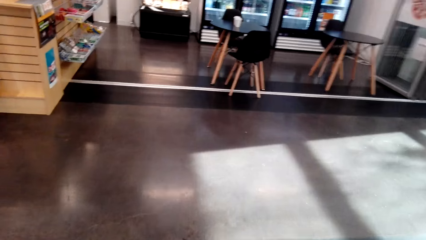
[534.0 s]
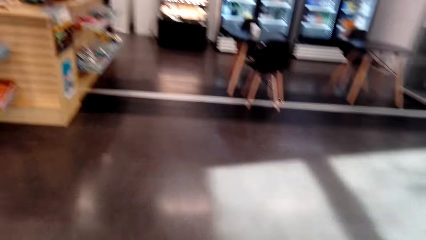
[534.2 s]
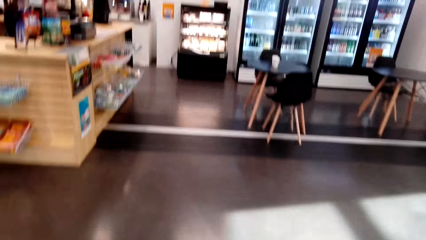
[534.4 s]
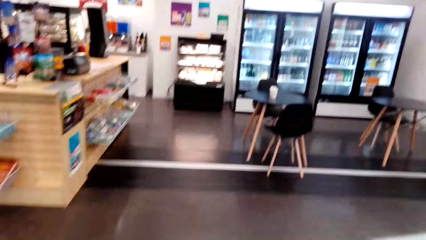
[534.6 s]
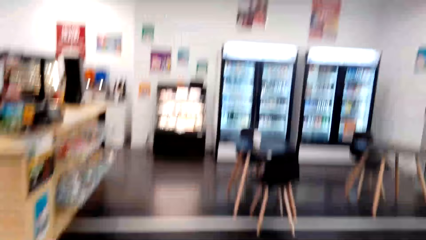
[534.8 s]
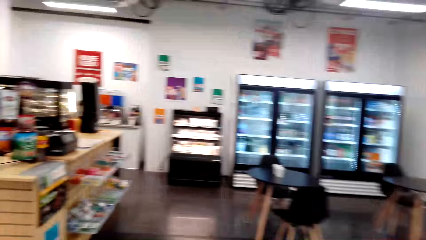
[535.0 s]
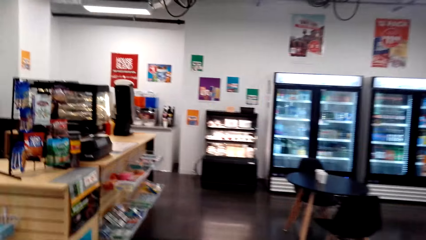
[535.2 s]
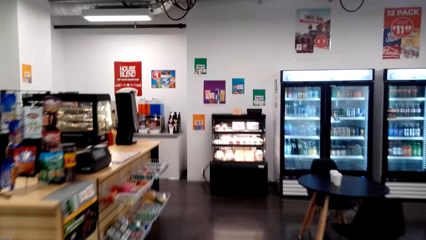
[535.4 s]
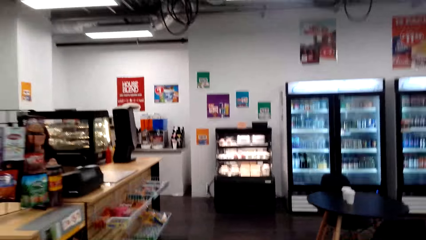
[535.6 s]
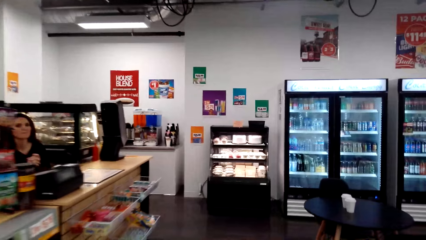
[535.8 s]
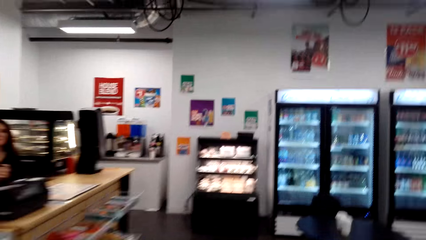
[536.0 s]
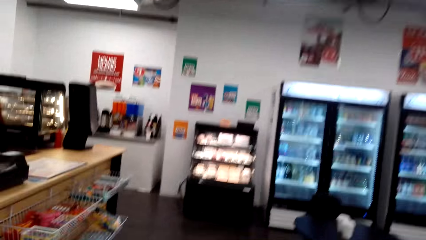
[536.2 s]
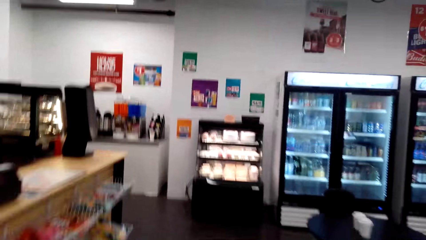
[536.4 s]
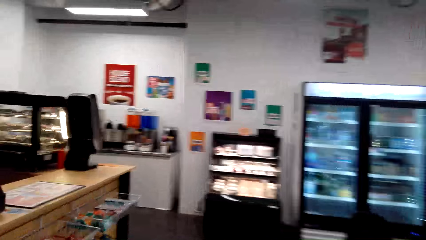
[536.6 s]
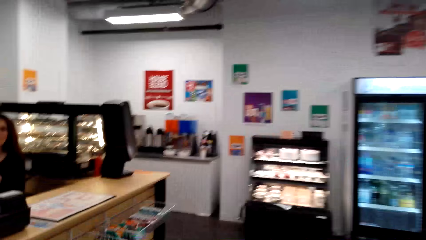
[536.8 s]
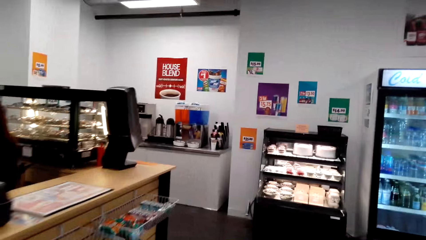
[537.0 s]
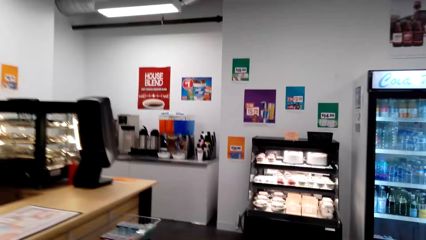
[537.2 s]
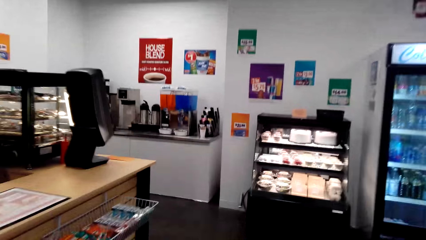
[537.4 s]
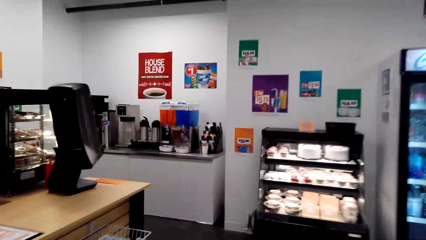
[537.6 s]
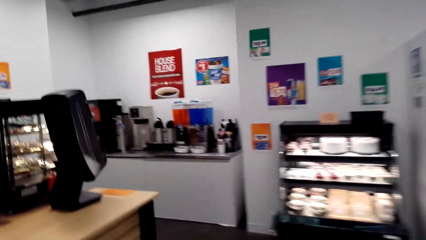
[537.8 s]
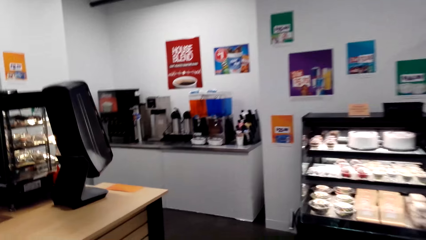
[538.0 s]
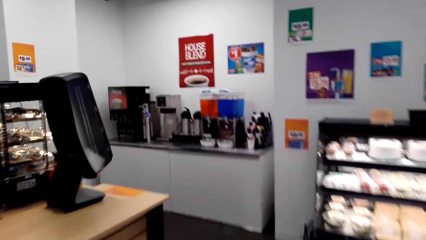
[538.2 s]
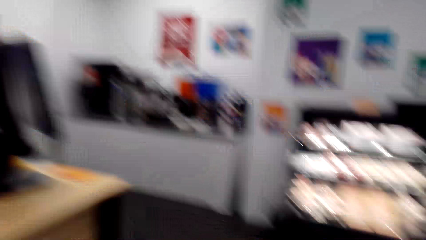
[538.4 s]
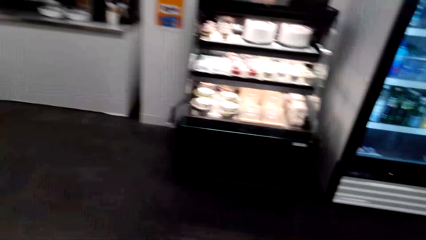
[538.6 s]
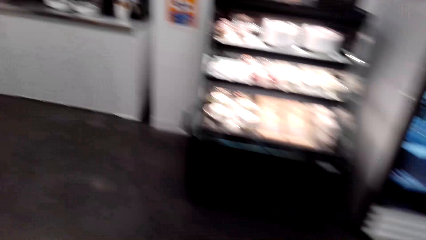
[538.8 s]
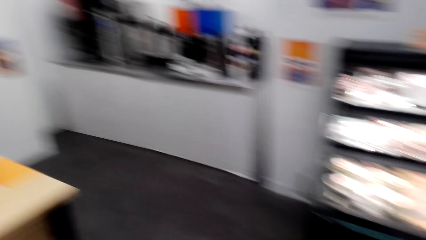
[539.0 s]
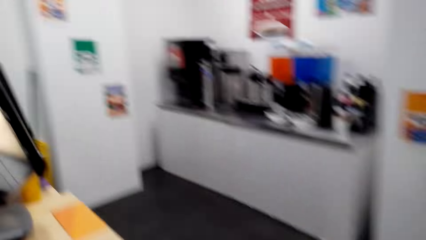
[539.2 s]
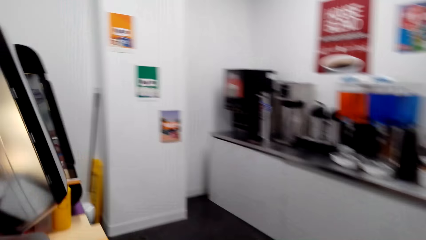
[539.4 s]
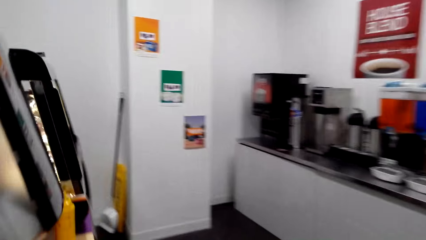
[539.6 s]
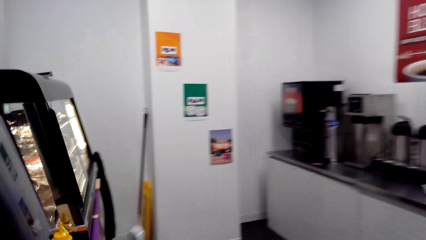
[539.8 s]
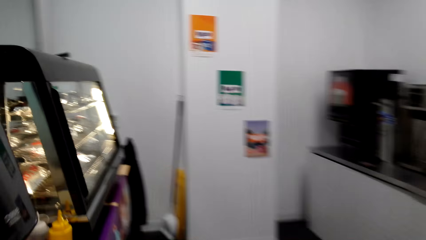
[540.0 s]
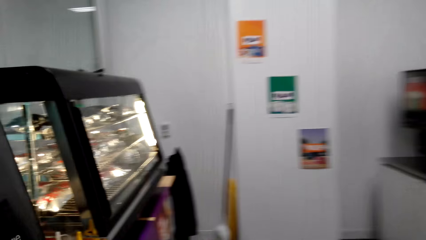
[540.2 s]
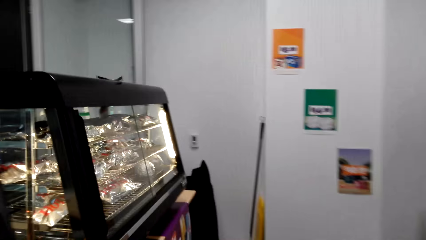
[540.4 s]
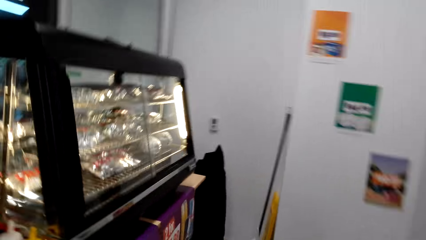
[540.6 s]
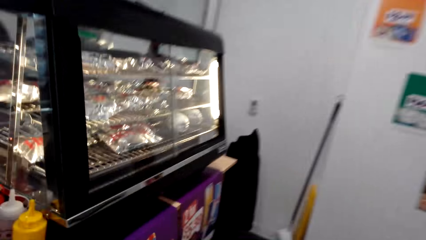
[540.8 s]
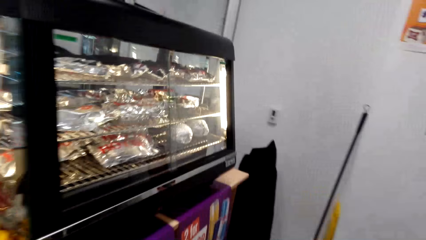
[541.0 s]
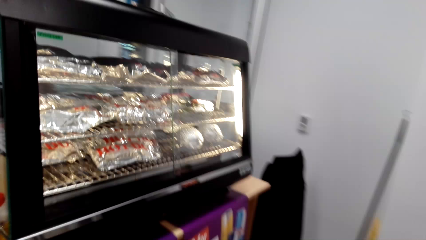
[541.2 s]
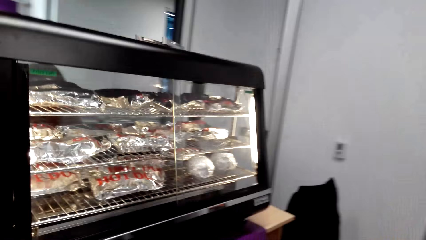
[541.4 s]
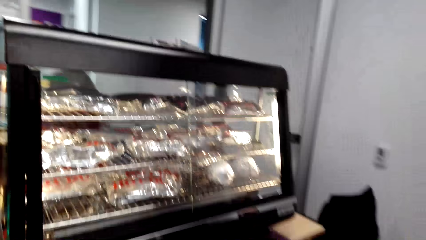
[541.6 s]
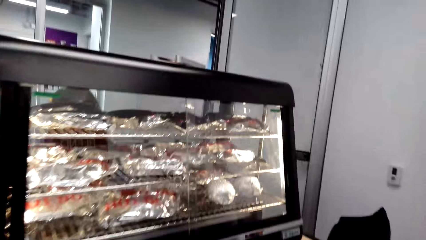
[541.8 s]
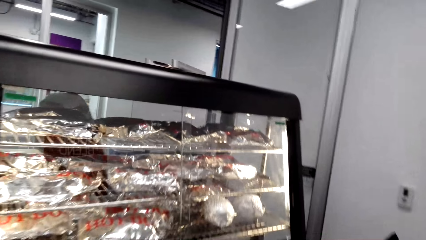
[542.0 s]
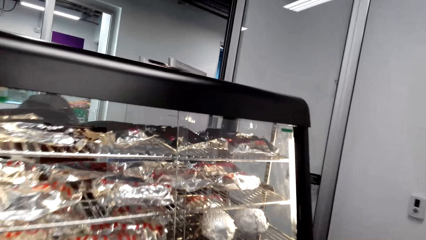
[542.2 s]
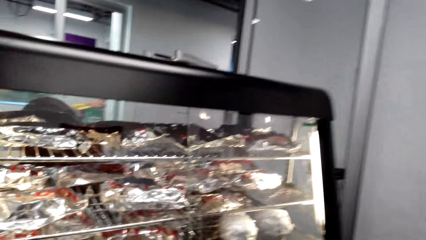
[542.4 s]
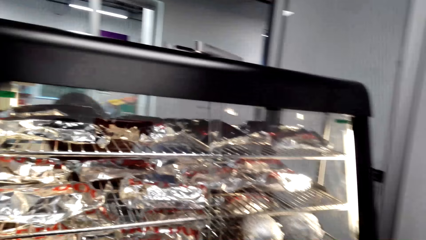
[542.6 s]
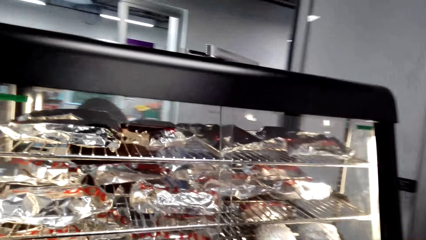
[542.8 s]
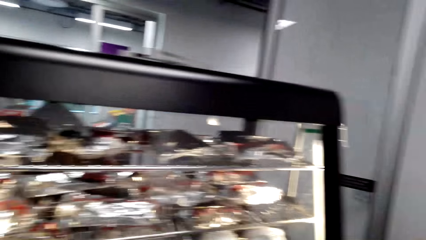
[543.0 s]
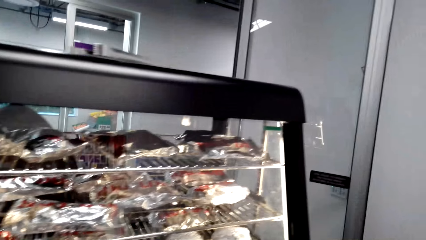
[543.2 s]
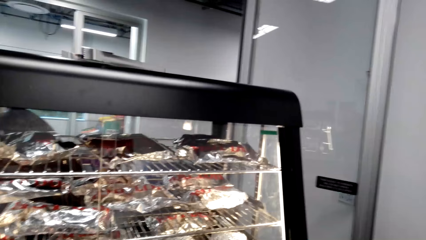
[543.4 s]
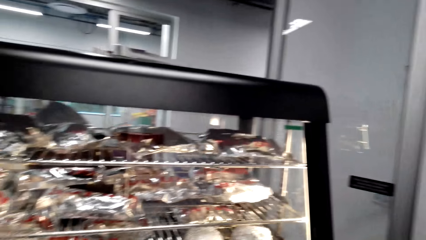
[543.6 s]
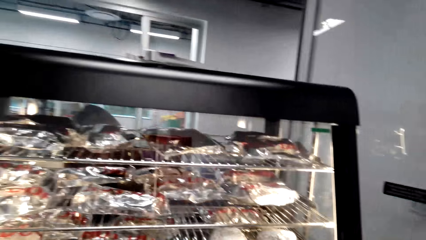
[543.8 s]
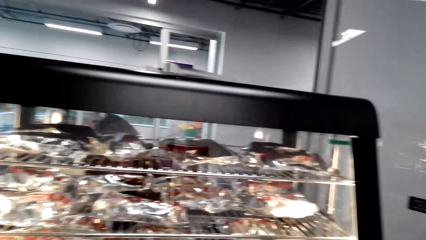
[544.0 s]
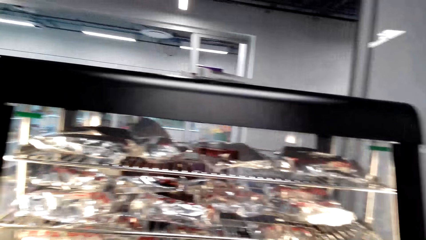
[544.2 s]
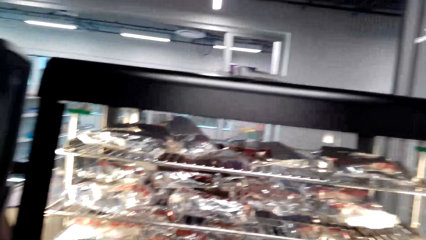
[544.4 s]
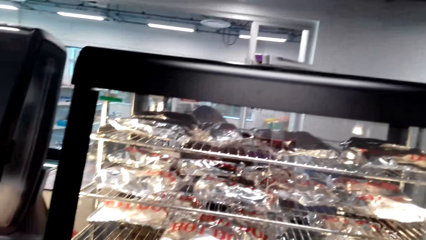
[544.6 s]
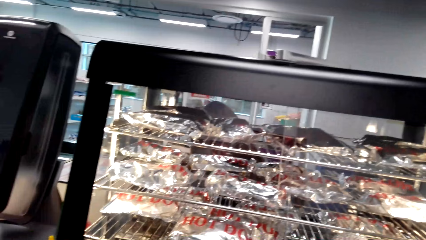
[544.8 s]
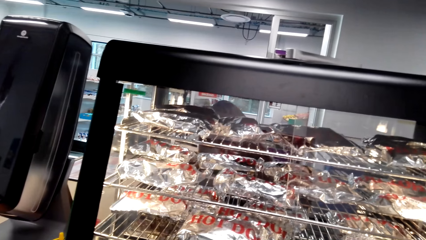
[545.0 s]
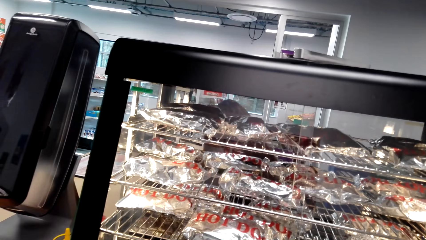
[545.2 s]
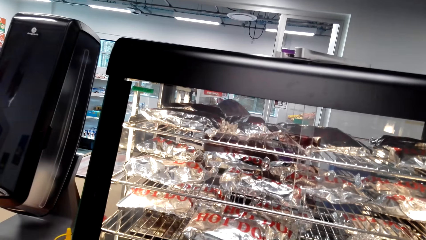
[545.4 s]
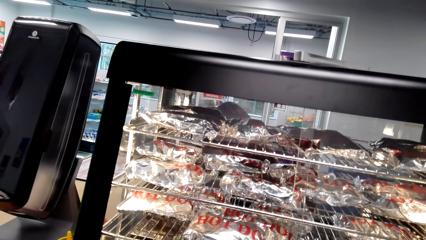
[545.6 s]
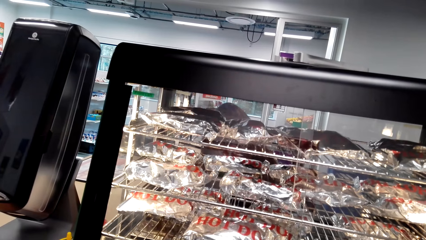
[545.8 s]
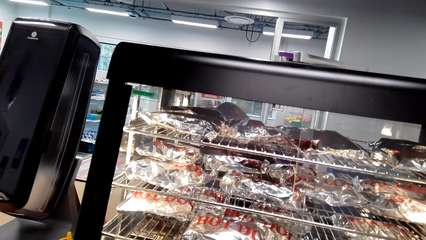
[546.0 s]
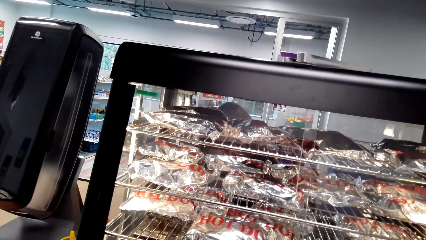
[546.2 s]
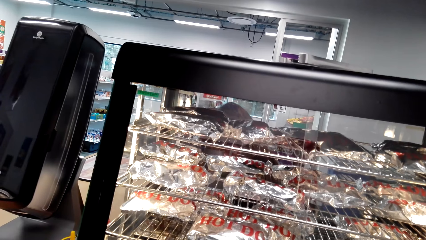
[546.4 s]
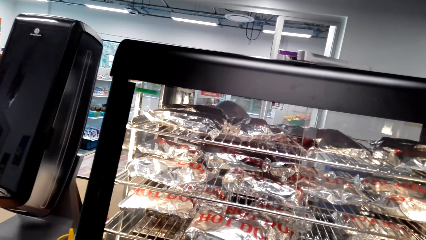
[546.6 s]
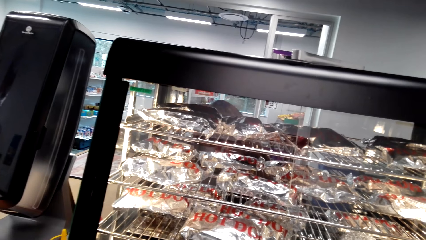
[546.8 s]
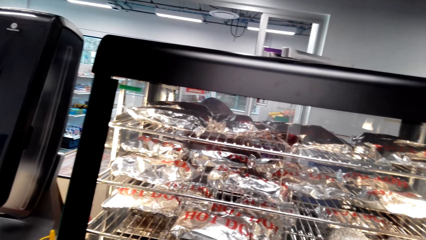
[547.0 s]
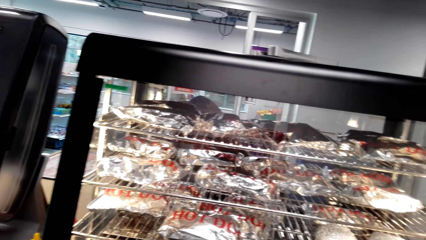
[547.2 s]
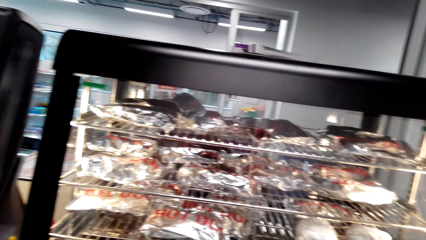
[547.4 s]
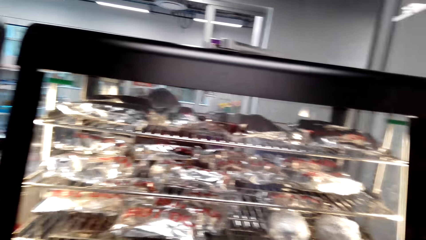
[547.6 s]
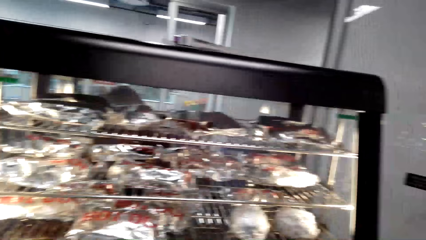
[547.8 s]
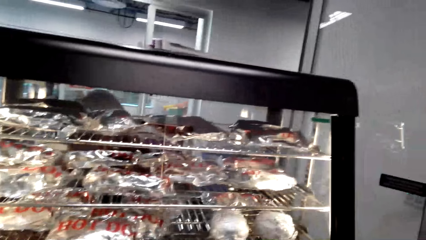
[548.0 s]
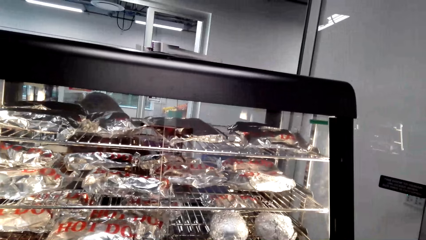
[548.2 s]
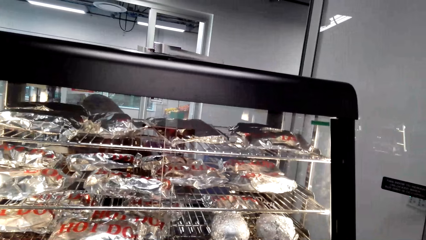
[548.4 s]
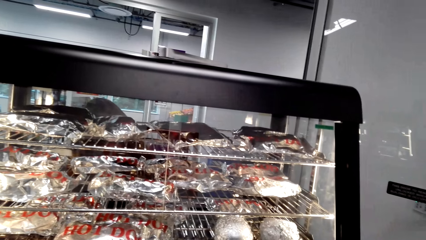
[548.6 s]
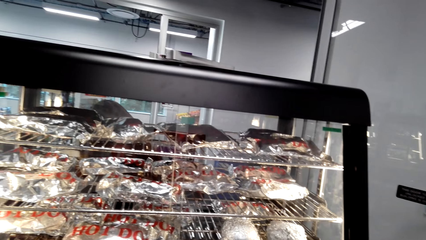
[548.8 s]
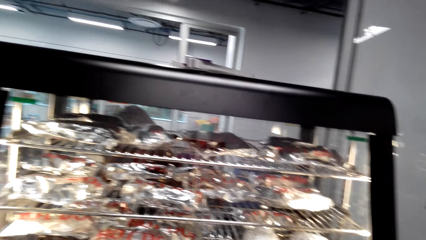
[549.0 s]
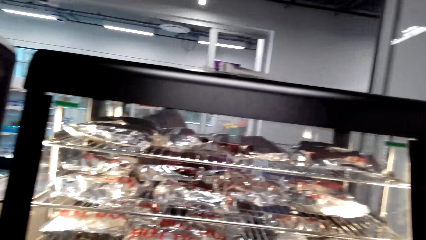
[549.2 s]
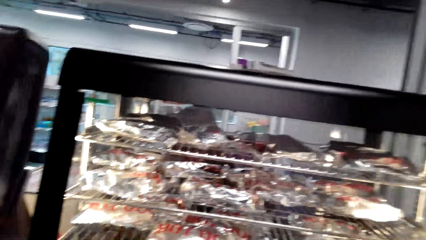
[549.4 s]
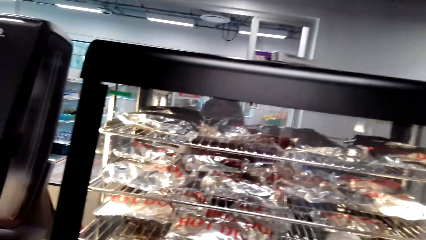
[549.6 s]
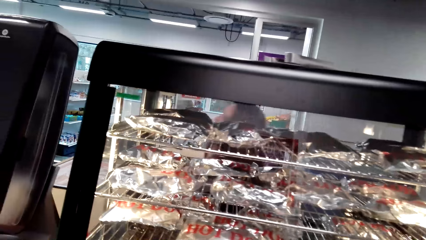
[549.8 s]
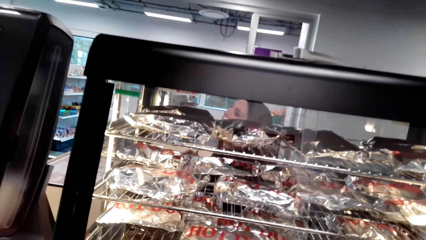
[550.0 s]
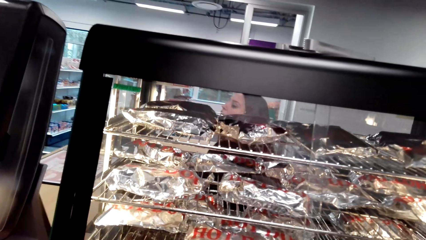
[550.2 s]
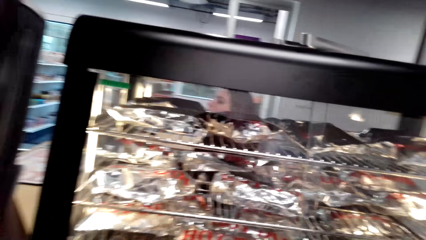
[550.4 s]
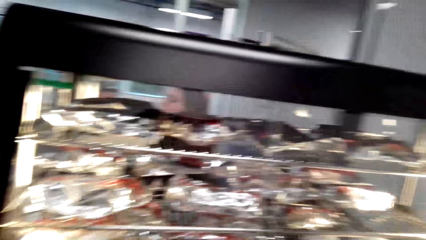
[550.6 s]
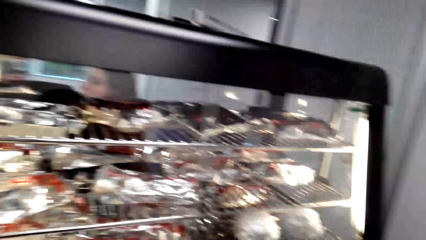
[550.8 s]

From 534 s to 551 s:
The camera wearer looks around. A lady sits at the cashier.
